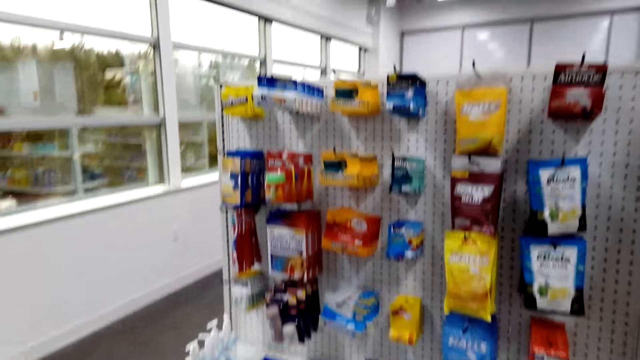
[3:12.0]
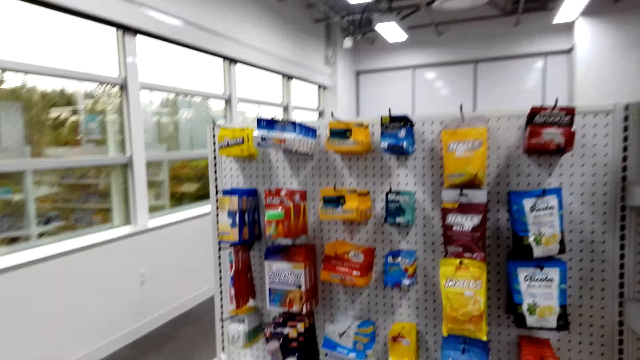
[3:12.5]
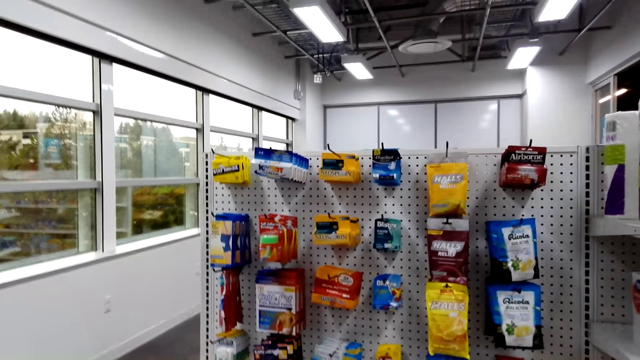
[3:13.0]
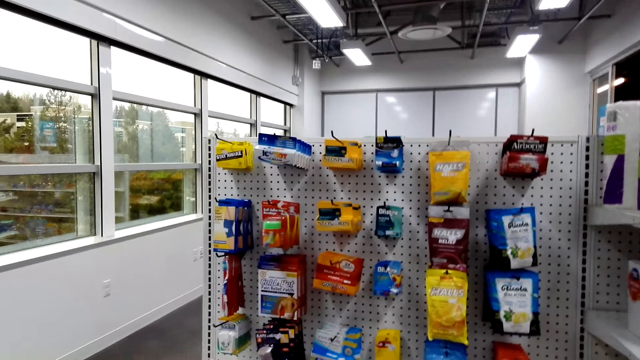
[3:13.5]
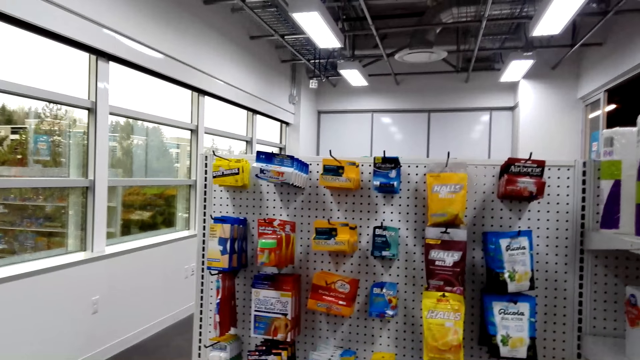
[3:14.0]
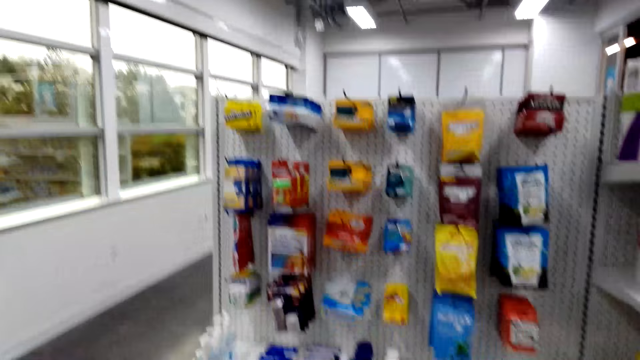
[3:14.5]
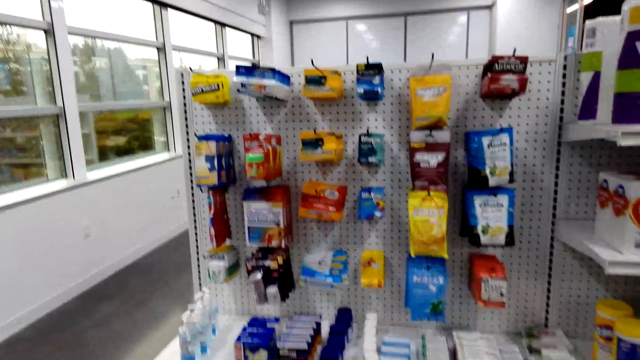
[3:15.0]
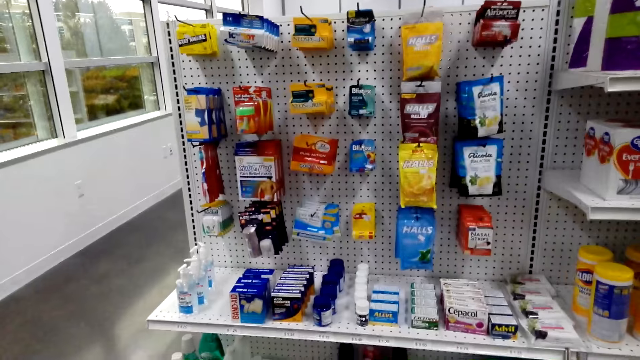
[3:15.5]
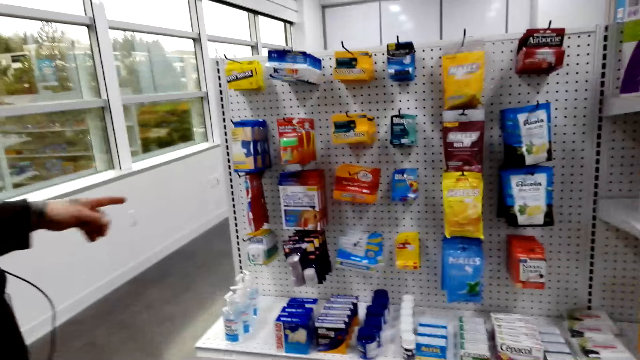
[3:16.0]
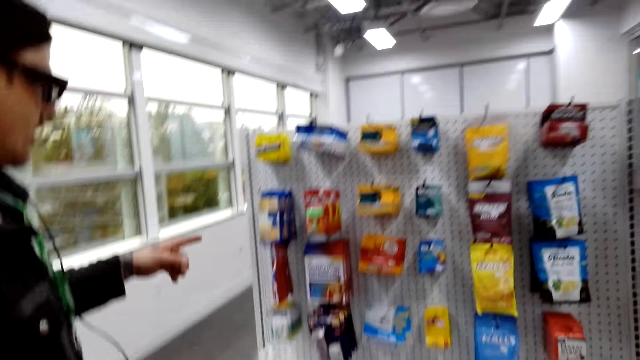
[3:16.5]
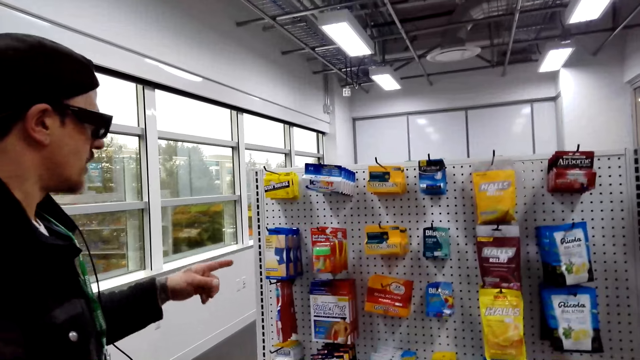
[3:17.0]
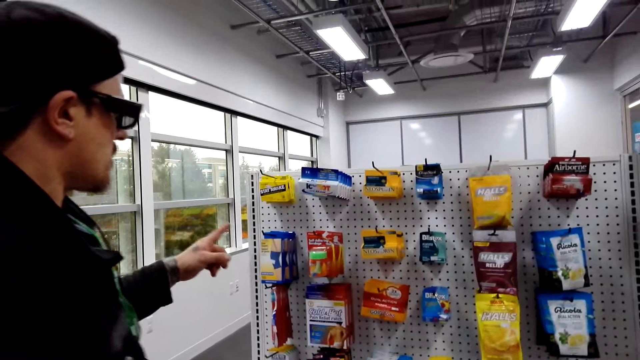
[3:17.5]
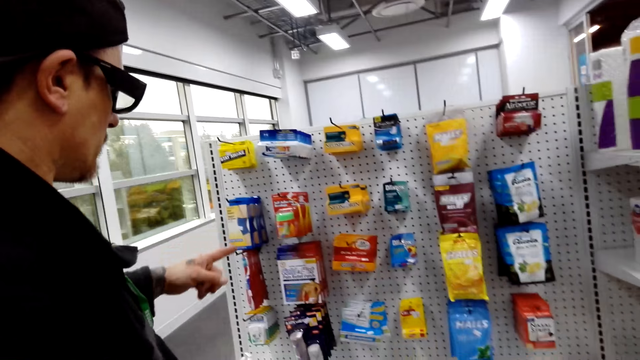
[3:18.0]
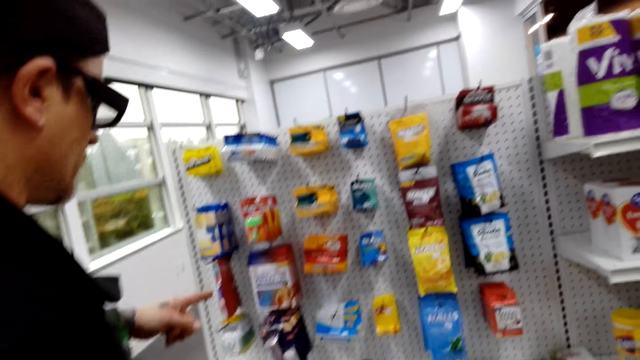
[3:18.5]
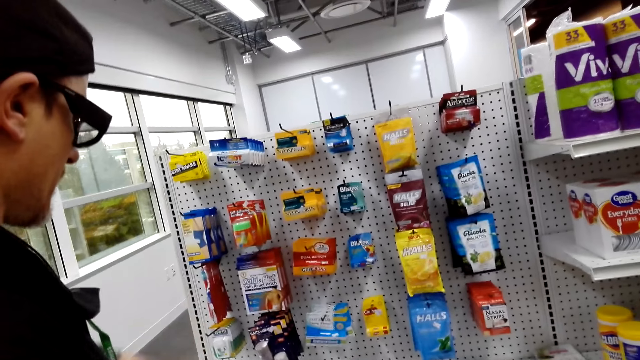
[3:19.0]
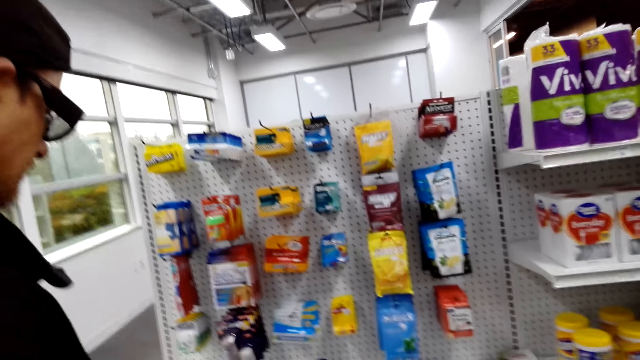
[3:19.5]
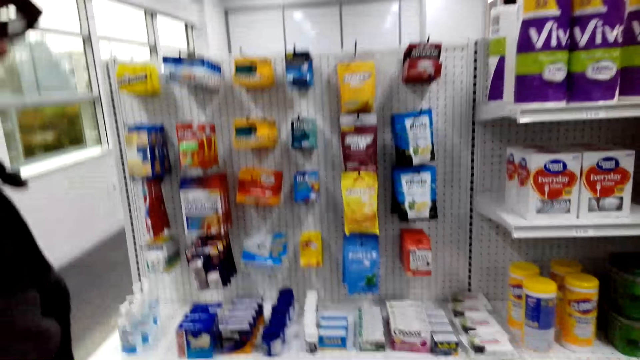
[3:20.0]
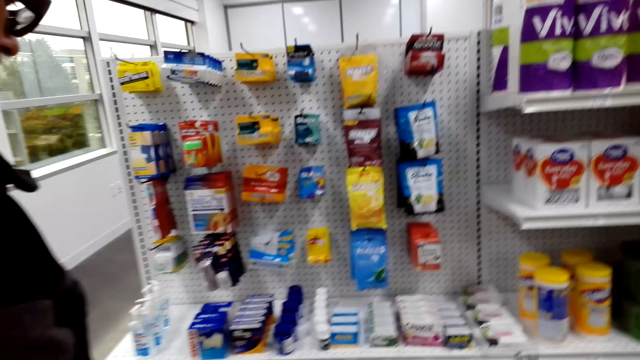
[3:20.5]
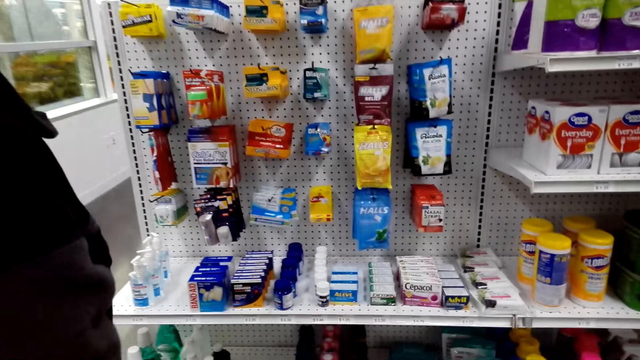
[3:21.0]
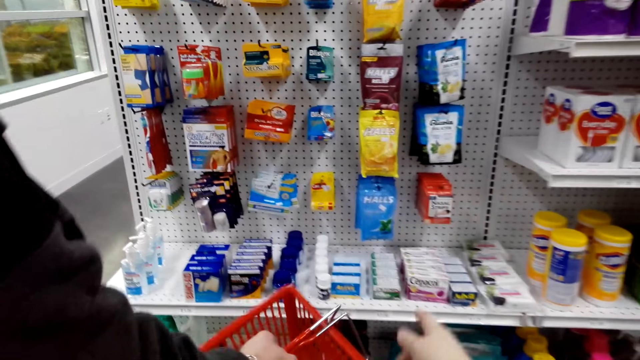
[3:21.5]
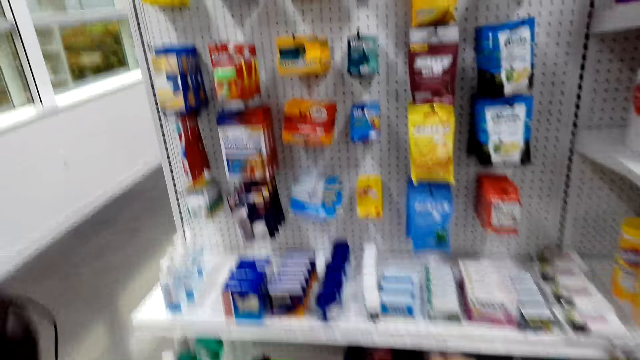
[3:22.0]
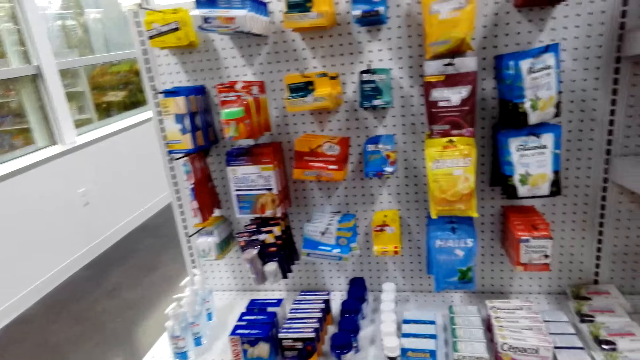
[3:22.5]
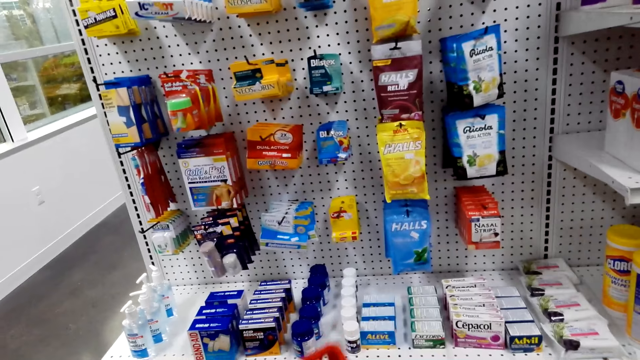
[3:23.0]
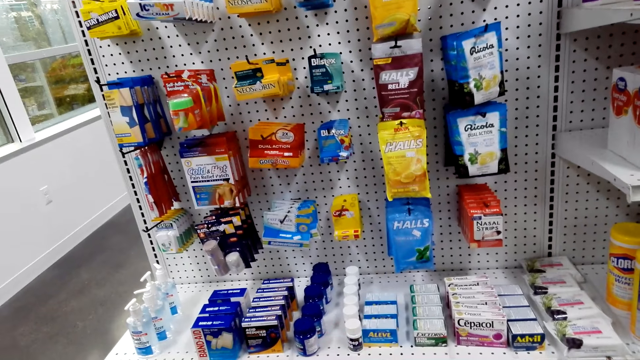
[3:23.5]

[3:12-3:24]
The camera wearer looks around. A man points at the drugs on the store.

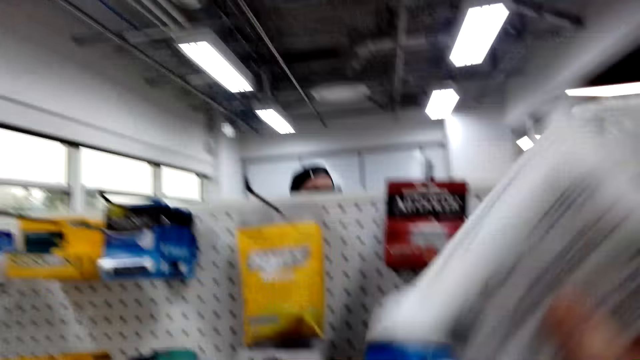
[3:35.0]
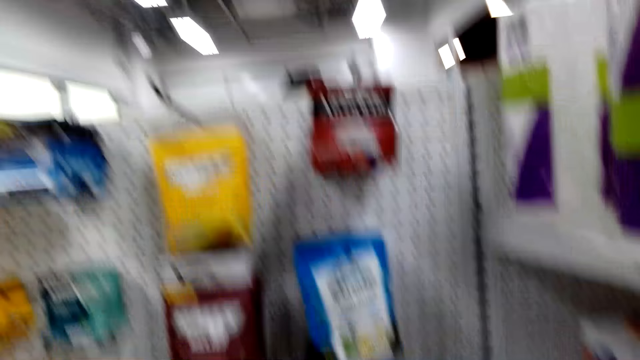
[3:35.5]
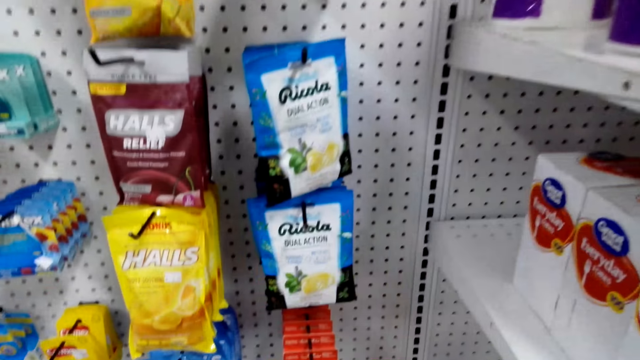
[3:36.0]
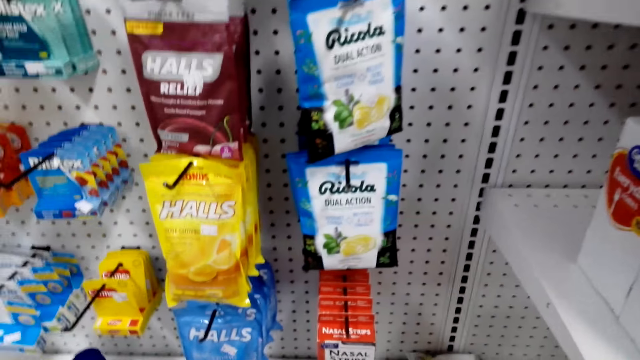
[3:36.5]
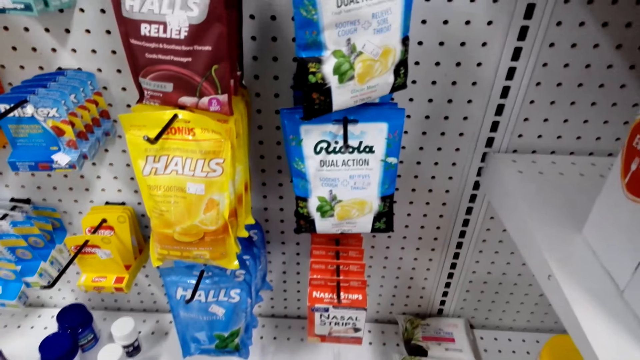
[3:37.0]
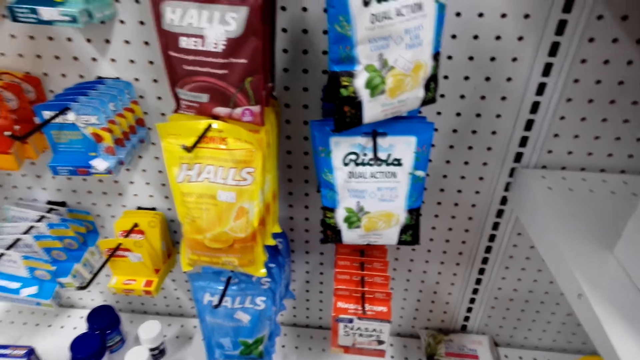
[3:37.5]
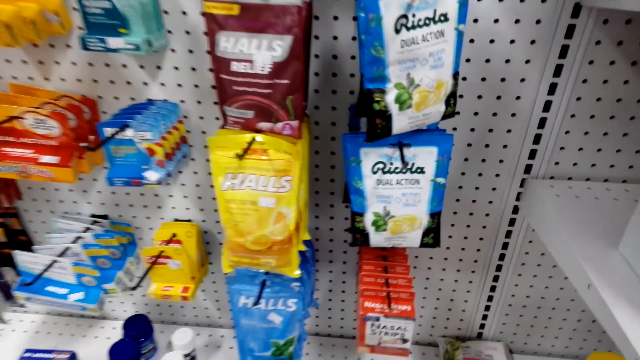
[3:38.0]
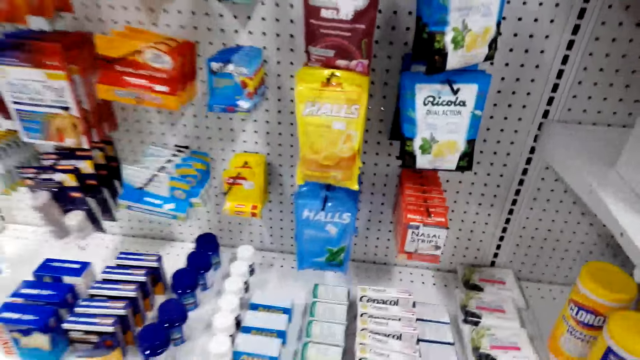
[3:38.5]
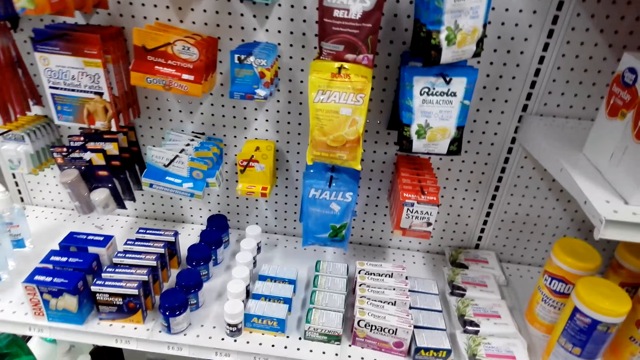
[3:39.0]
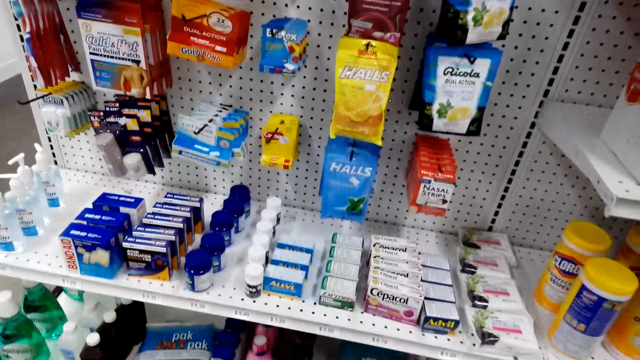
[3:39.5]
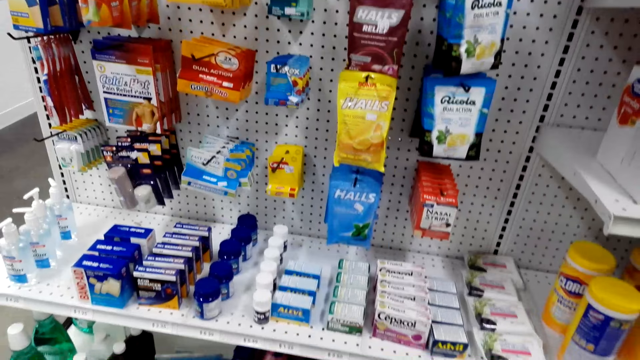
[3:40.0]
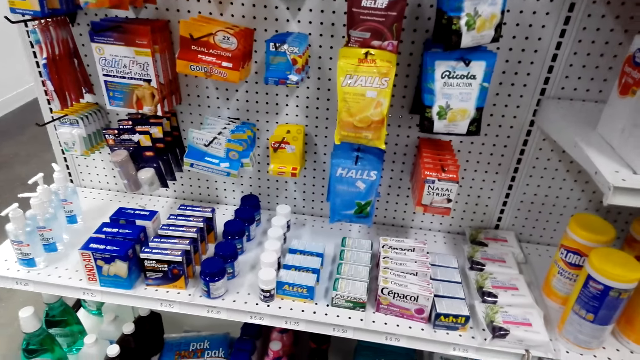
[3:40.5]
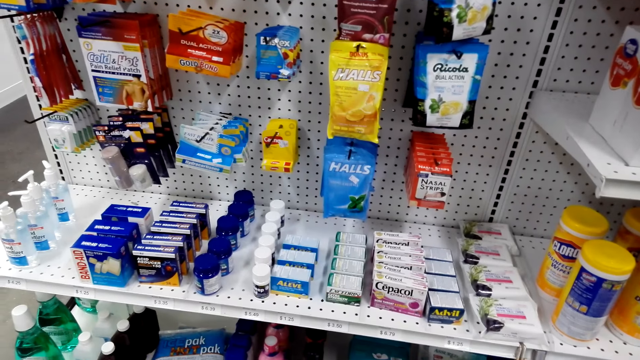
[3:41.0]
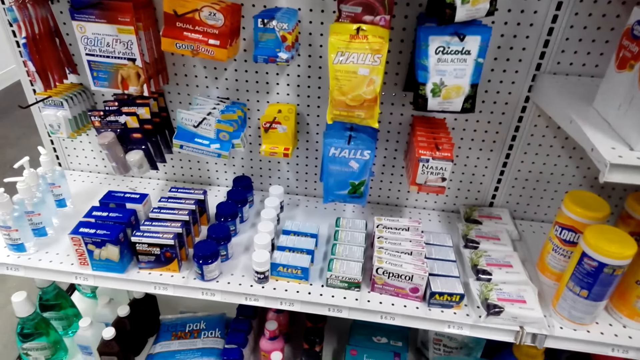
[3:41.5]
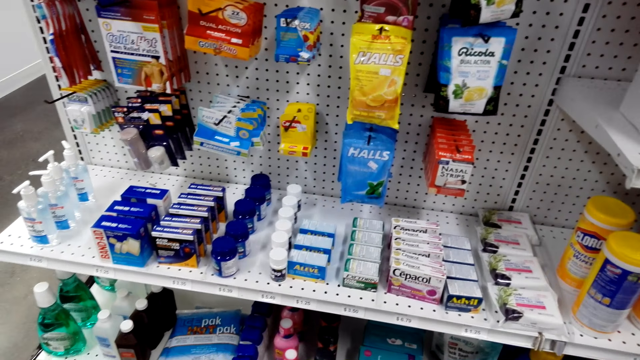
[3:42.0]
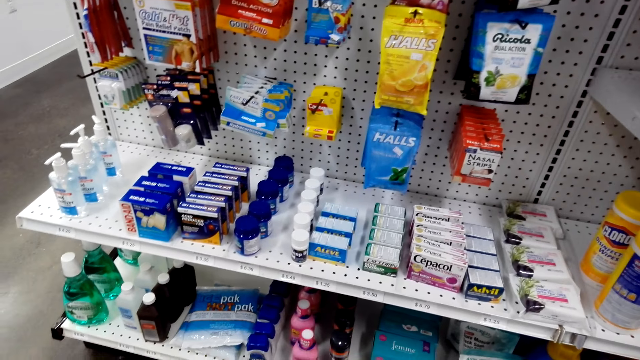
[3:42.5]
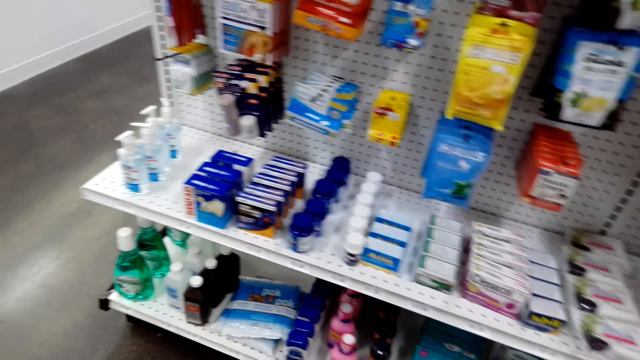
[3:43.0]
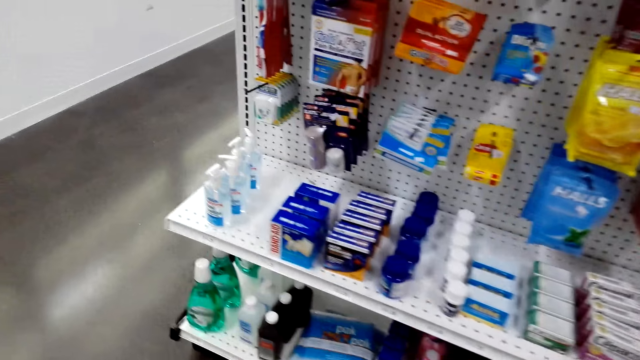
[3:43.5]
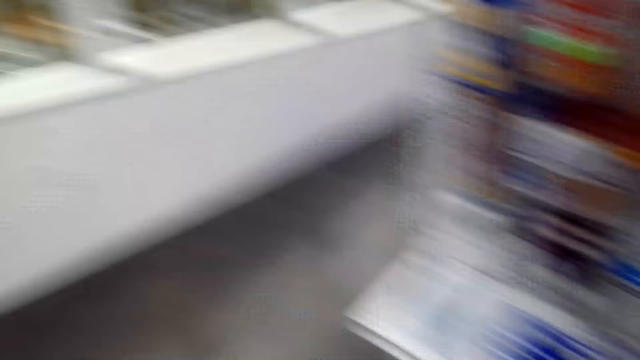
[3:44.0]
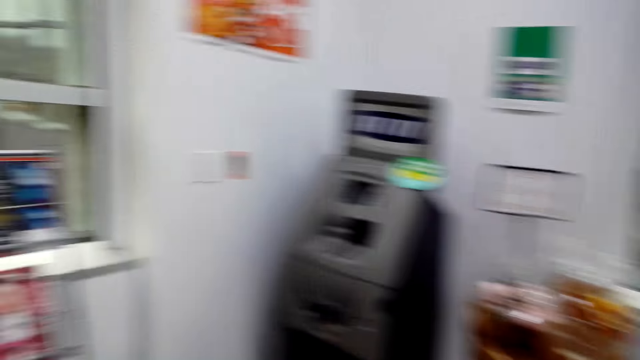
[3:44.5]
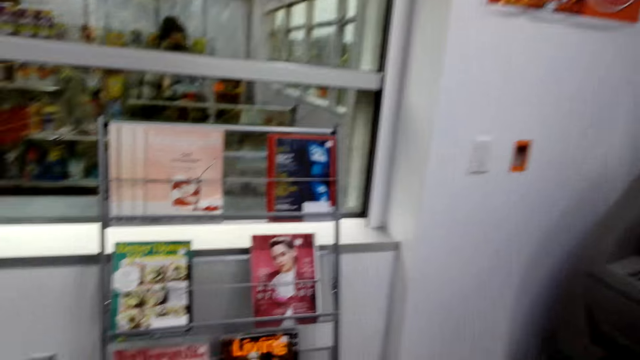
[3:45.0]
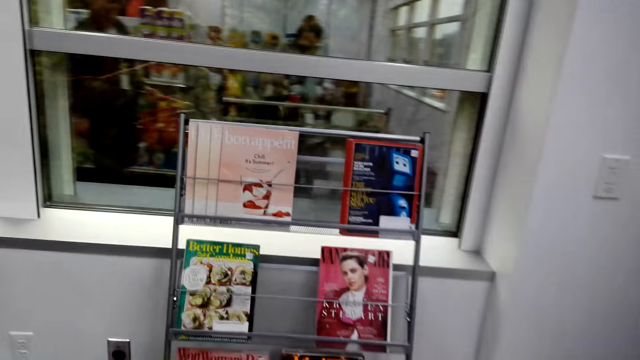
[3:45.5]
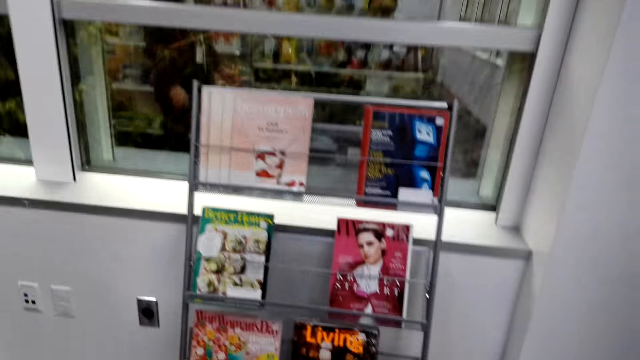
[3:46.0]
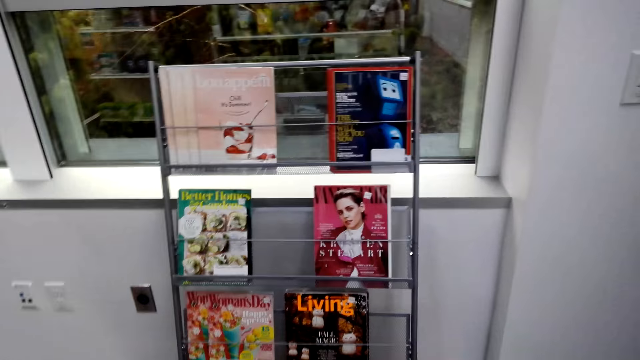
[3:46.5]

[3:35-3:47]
The camera wearer picks wipes. They look around.
